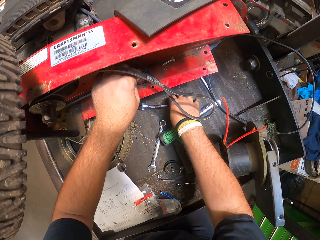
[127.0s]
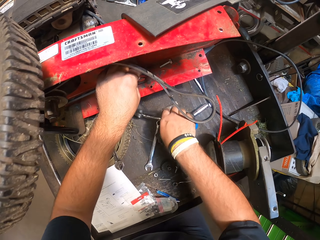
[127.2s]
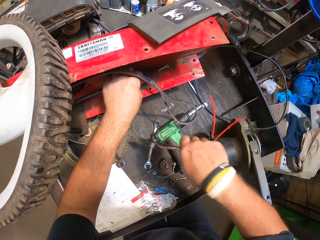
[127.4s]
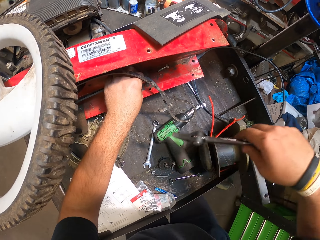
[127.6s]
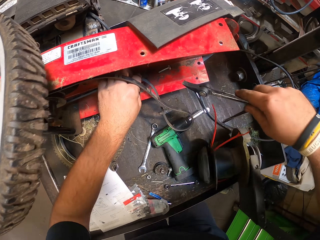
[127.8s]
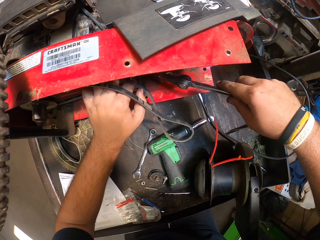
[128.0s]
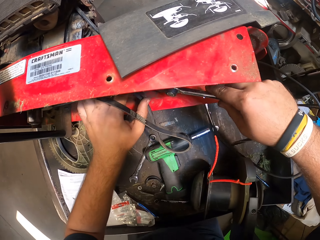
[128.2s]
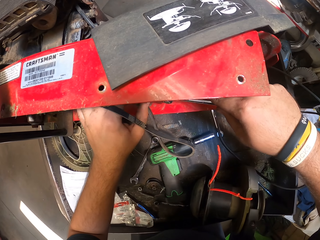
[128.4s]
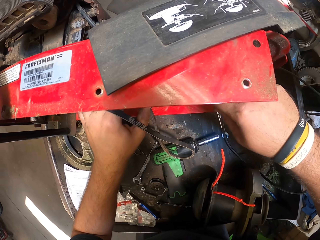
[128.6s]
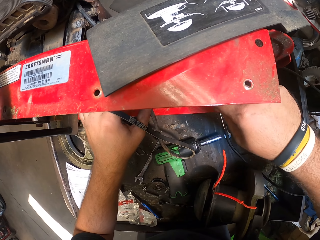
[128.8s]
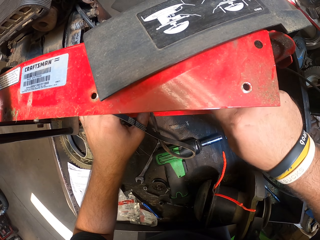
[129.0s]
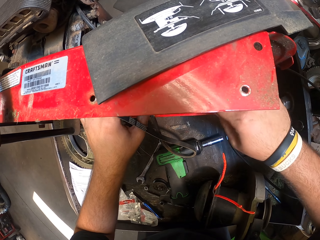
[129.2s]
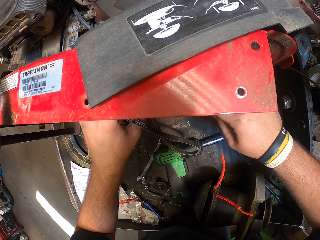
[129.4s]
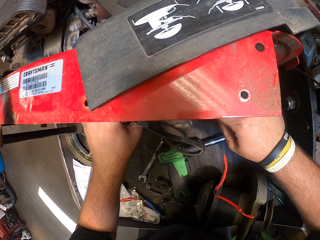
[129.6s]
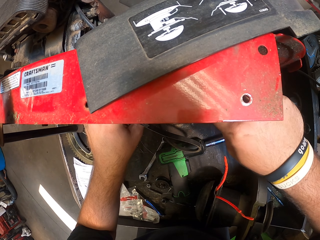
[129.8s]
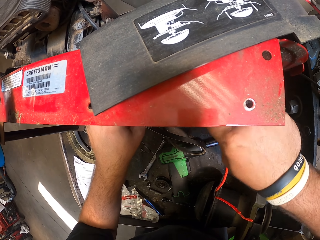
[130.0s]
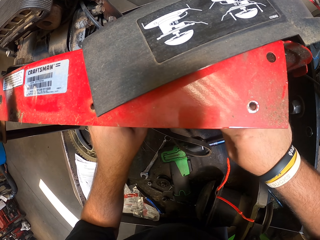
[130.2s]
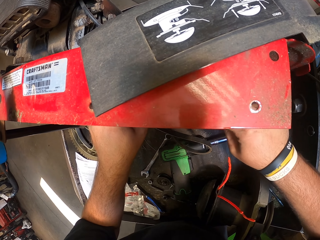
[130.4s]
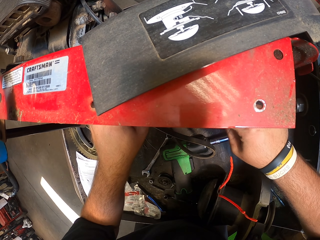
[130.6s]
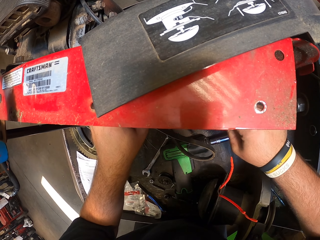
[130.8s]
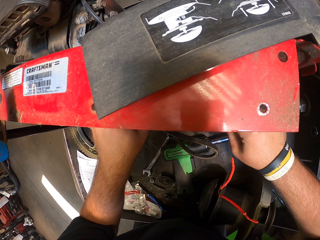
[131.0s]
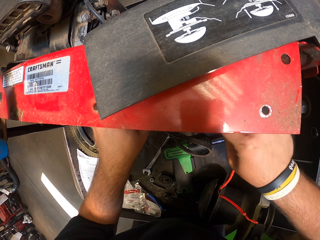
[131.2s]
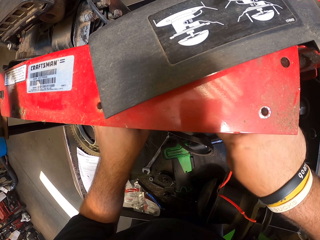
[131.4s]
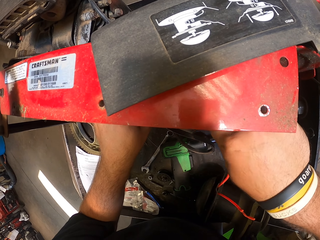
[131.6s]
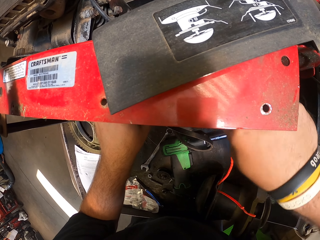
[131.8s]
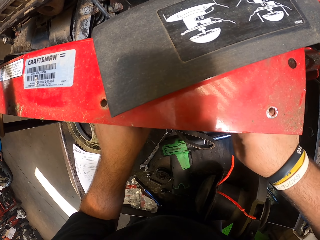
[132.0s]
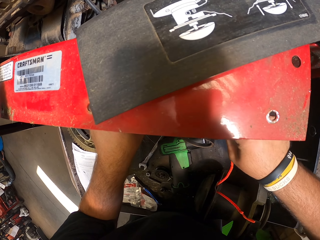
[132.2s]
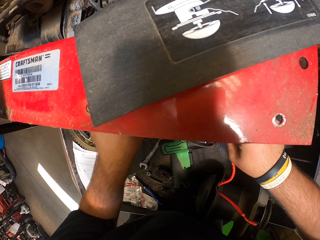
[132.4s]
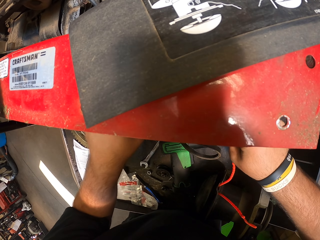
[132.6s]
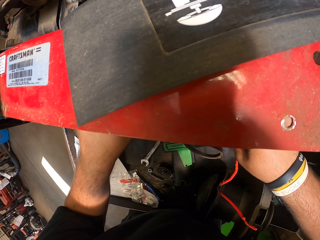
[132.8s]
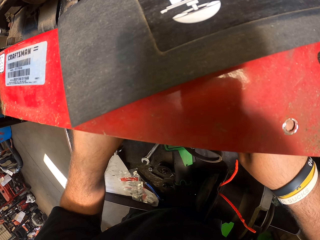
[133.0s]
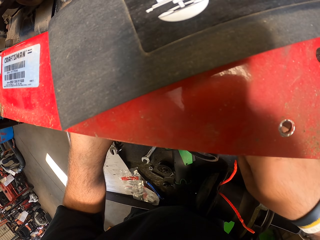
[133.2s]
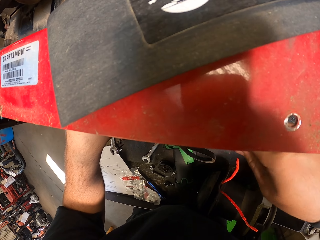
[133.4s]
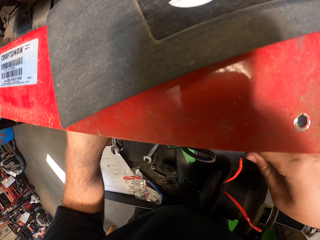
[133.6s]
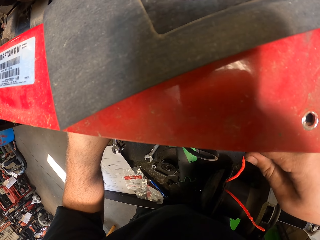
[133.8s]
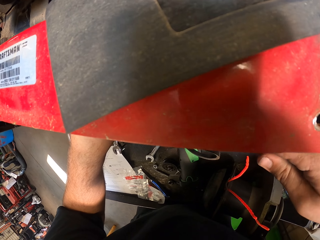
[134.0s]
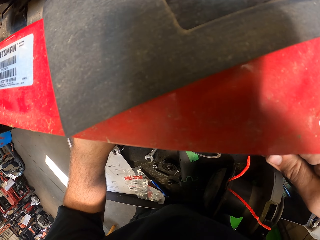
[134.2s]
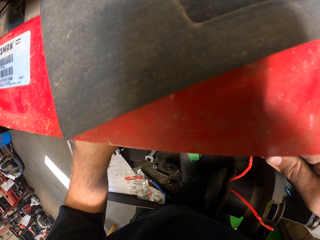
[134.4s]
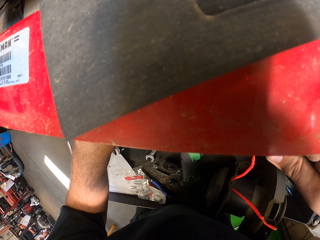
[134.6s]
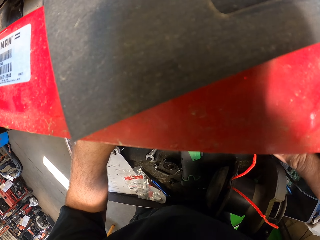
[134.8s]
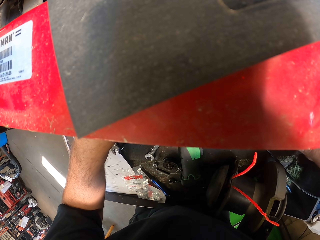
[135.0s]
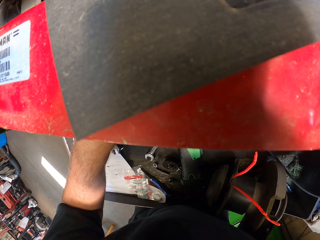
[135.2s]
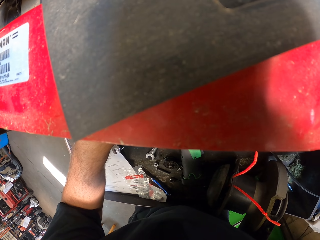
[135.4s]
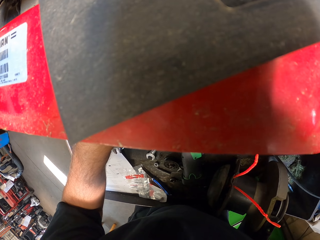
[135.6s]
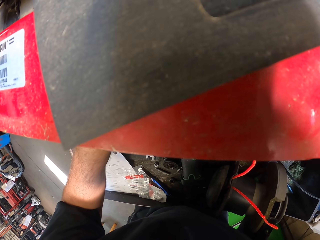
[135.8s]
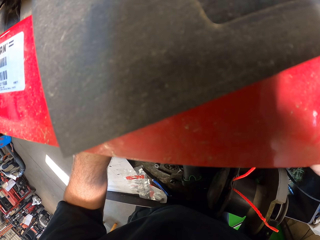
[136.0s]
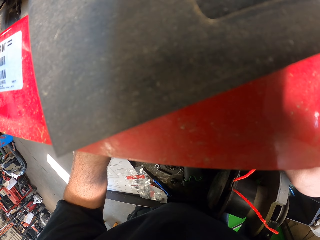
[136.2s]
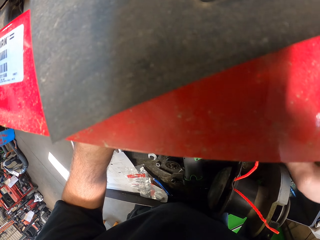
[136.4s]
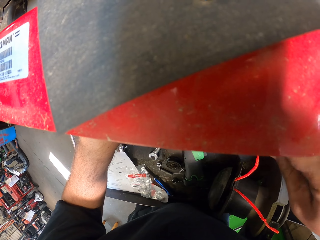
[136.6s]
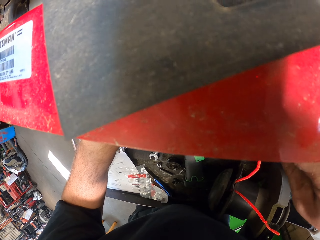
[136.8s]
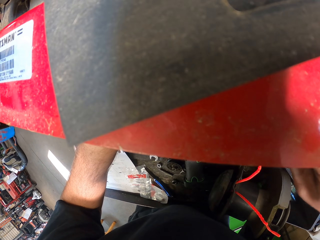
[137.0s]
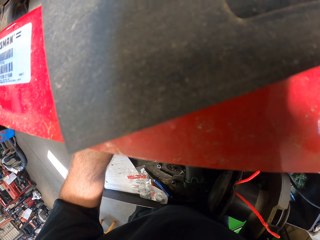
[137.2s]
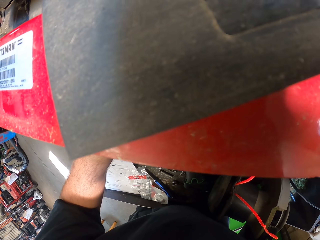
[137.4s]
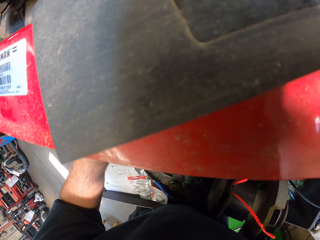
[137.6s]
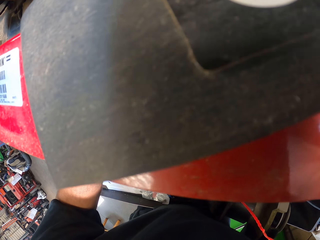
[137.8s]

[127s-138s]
The camera wearer takes a chisel. They fix the rubber belt.

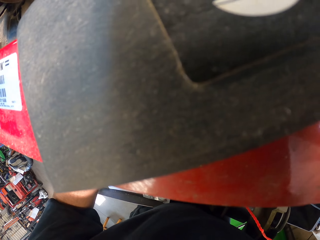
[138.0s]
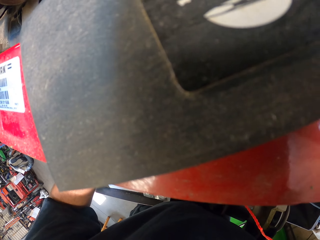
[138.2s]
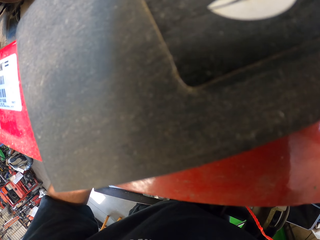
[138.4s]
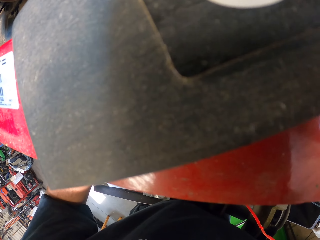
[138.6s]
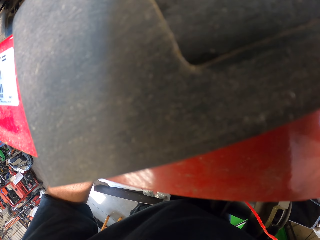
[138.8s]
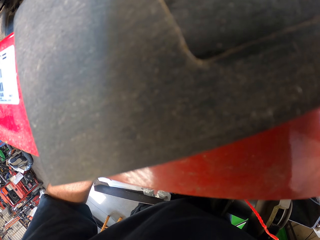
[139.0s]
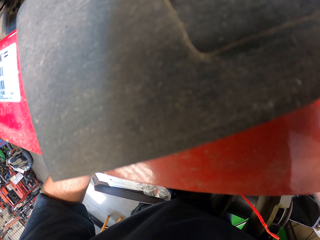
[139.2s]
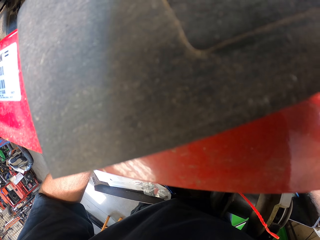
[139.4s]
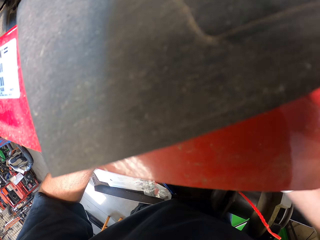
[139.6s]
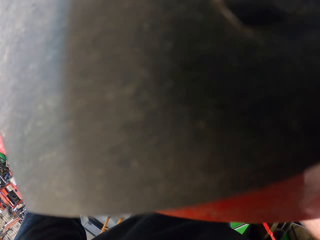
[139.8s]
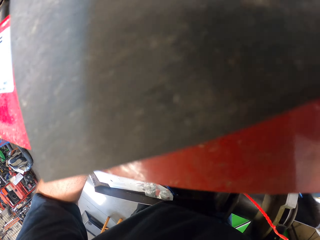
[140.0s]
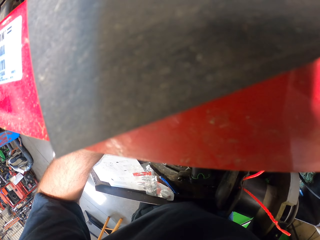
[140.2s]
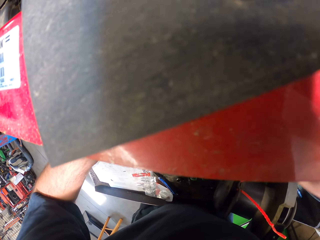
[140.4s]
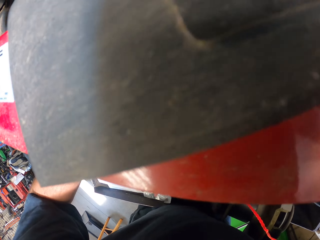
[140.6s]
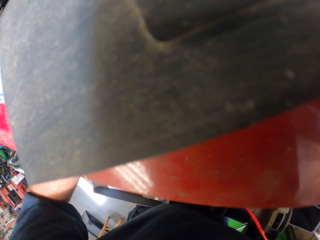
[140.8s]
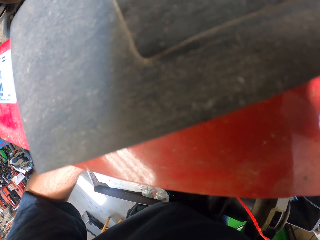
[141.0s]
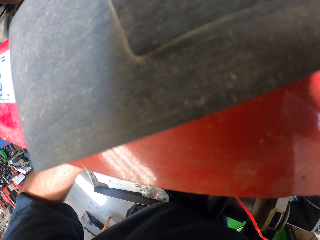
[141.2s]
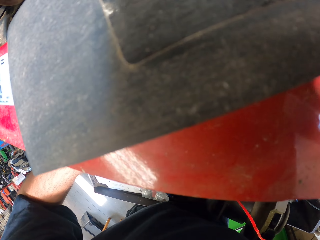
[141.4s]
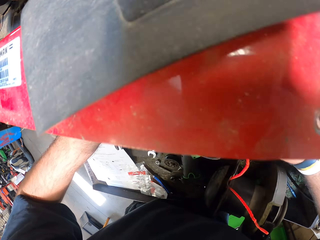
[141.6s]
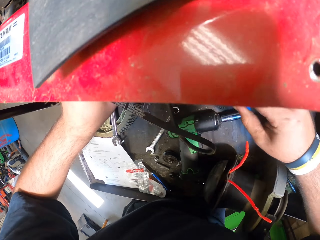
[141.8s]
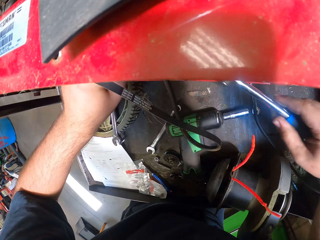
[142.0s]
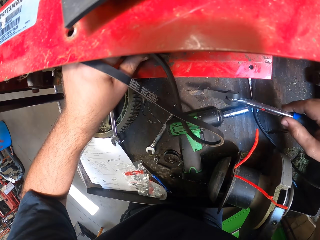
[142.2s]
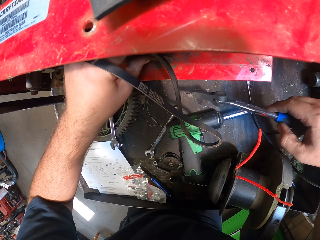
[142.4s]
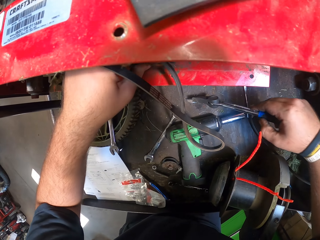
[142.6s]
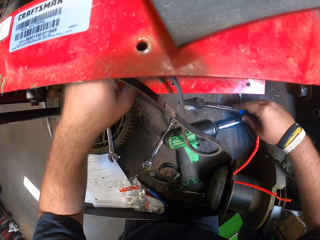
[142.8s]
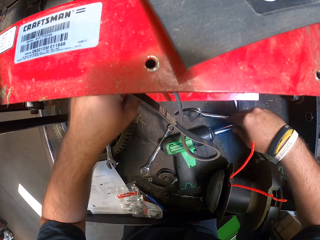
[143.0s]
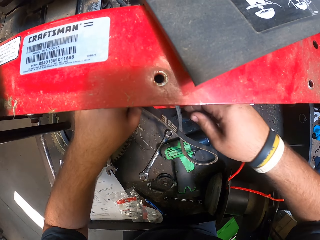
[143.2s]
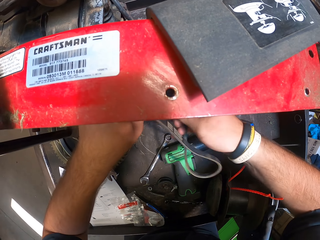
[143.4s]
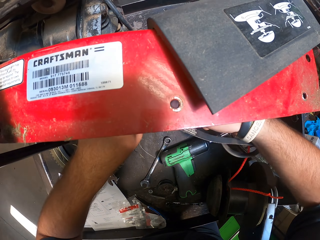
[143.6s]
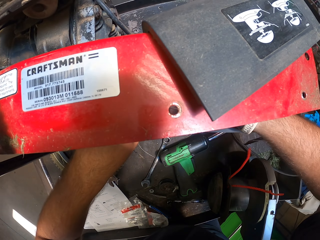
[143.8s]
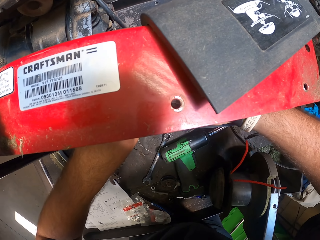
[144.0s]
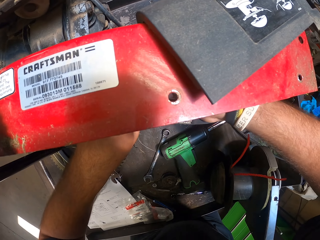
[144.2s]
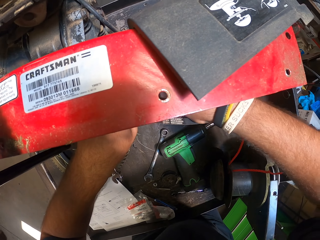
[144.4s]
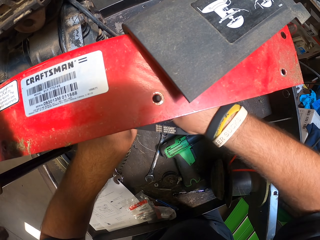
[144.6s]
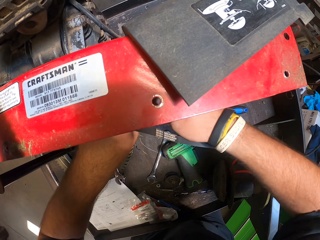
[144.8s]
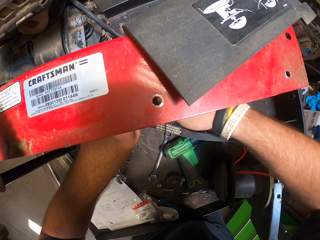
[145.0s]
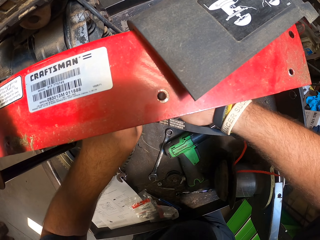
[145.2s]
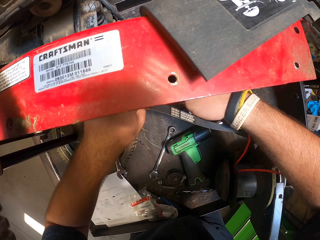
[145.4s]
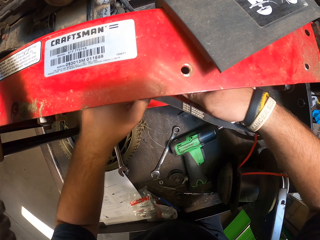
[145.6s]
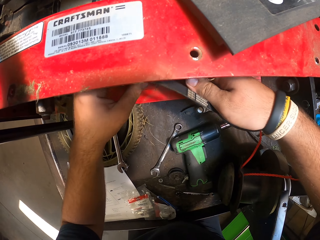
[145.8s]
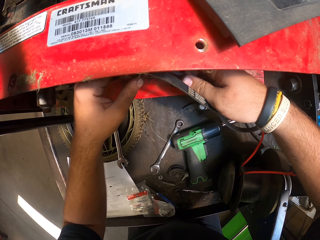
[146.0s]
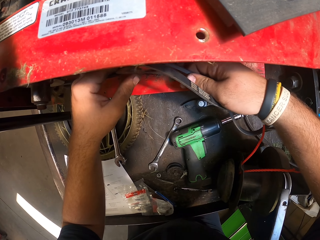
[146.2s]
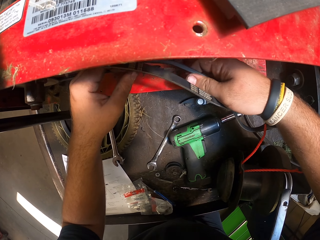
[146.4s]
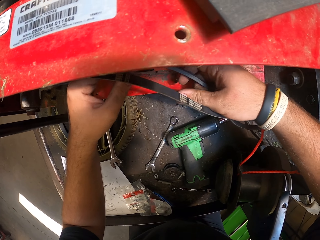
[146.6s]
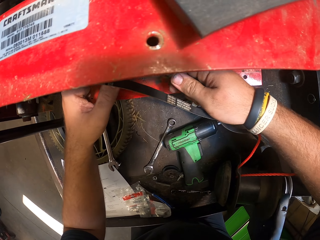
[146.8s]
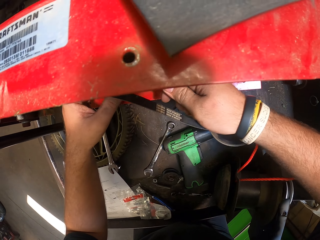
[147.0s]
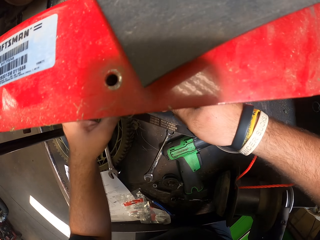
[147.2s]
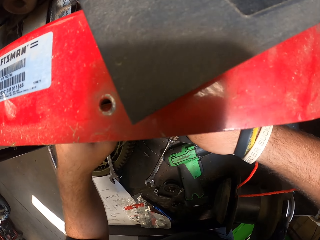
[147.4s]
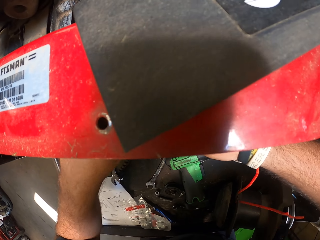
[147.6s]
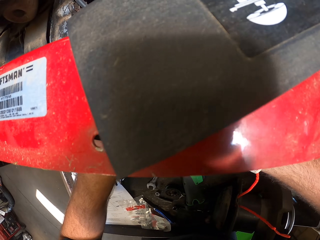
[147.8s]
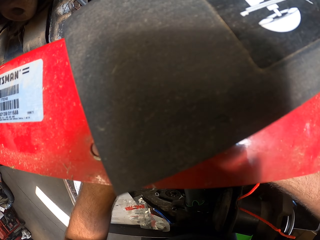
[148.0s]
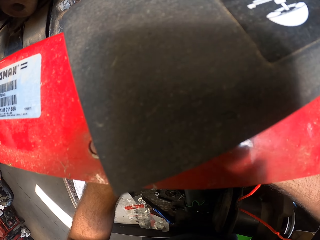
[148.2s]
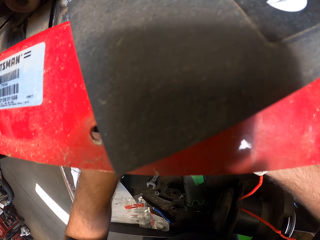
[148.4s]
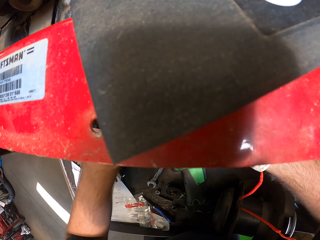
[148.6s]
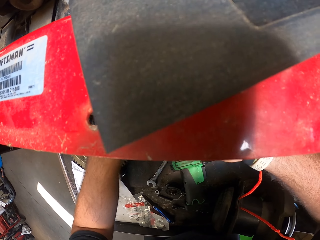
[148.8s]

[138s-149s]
The camera wearer puts the chisel down. They fix the rubber belt by hand.
